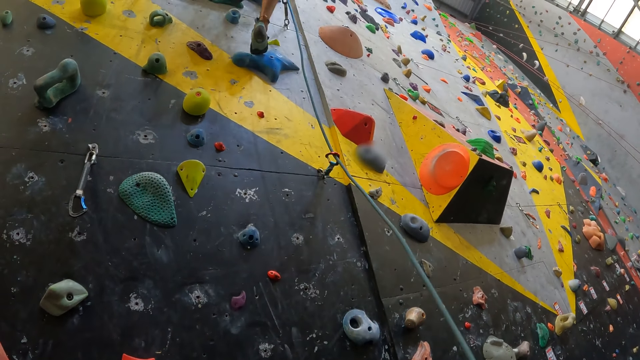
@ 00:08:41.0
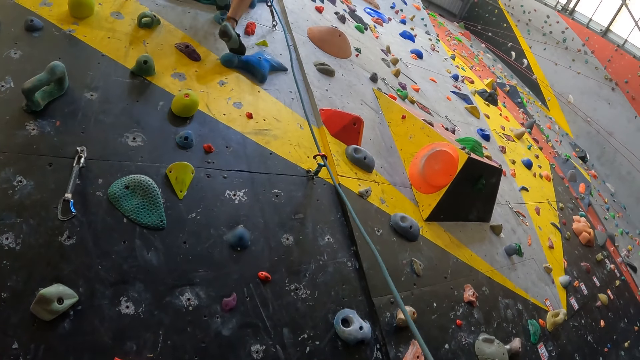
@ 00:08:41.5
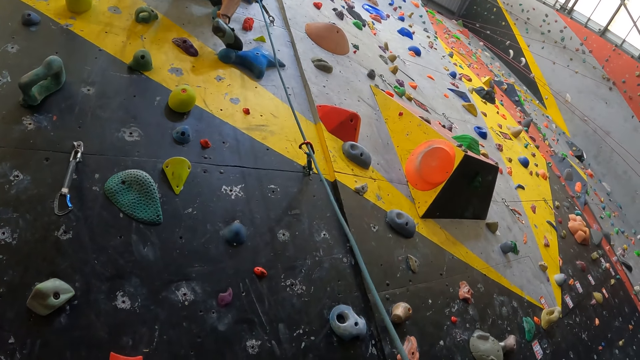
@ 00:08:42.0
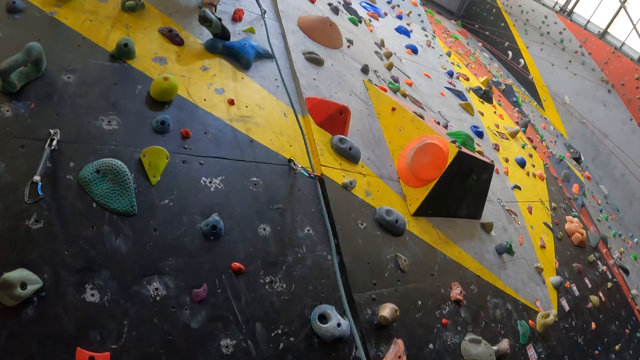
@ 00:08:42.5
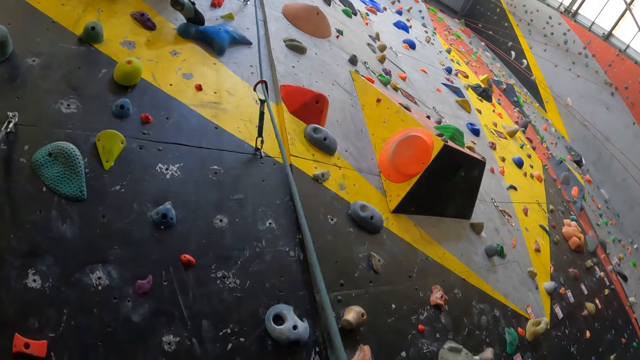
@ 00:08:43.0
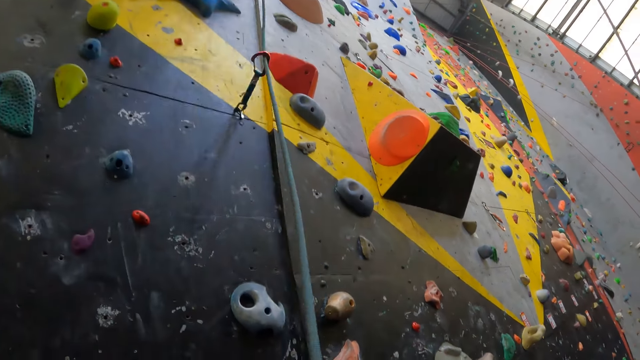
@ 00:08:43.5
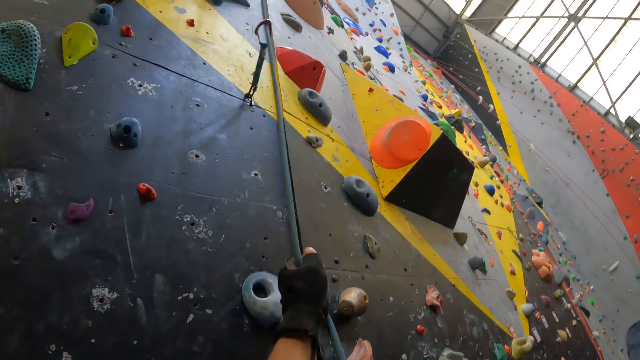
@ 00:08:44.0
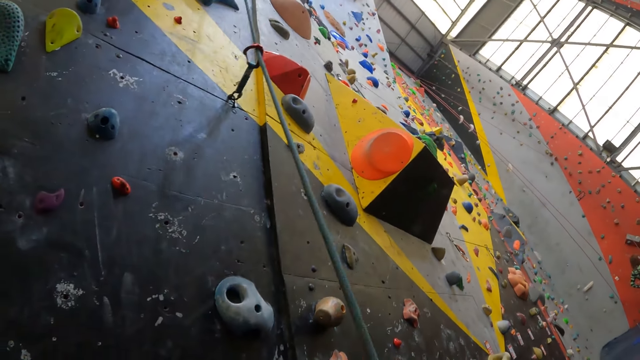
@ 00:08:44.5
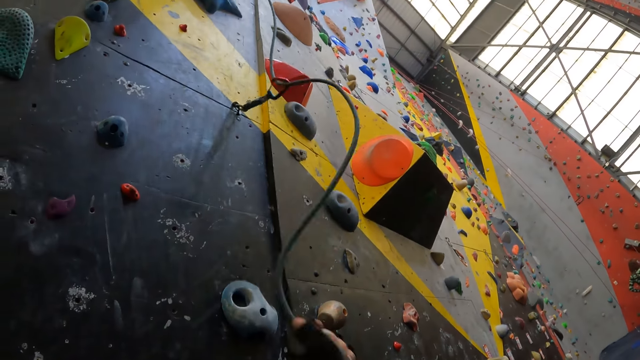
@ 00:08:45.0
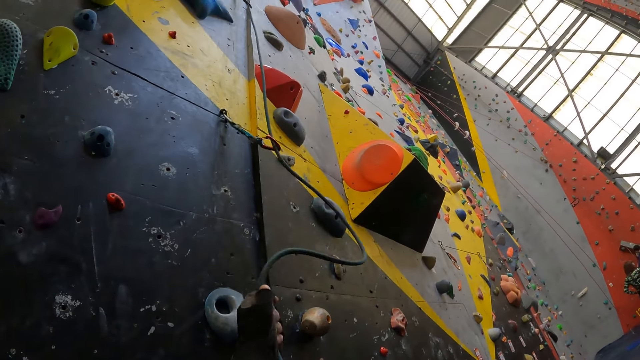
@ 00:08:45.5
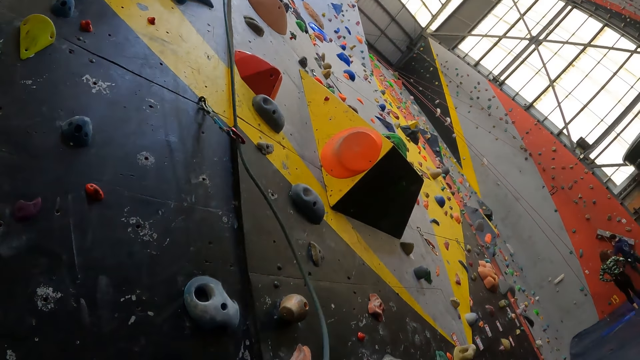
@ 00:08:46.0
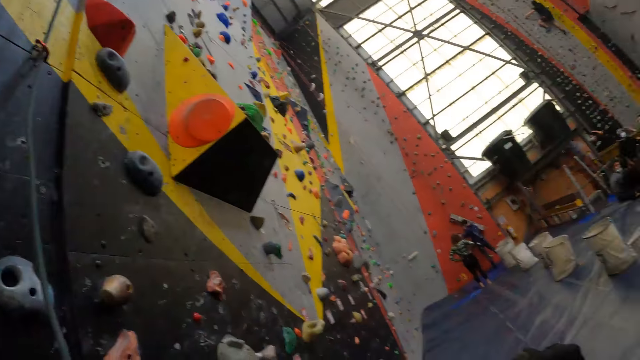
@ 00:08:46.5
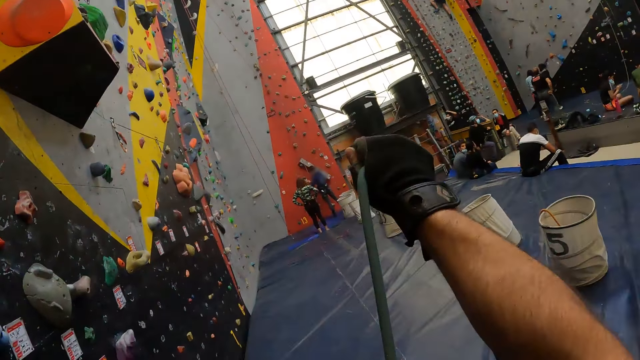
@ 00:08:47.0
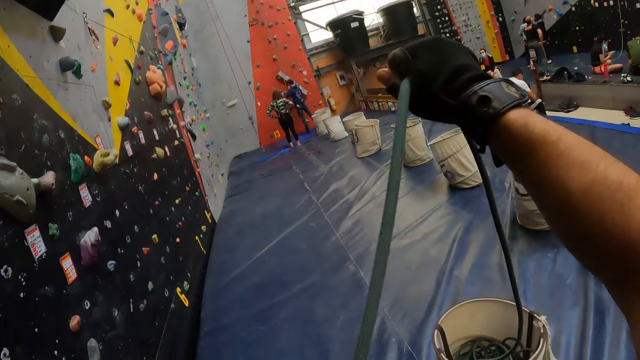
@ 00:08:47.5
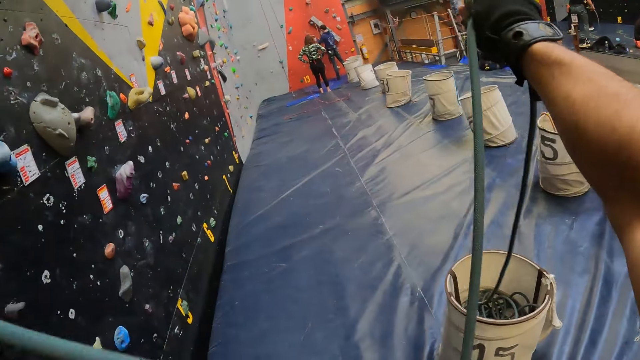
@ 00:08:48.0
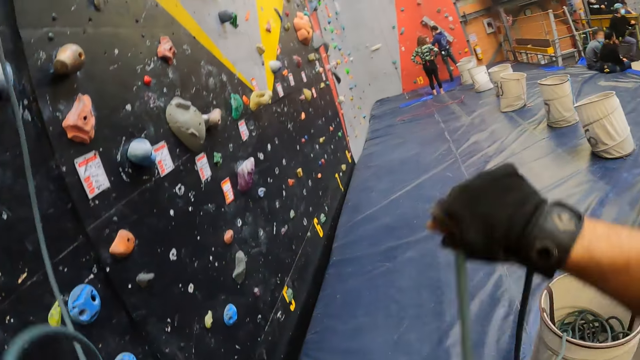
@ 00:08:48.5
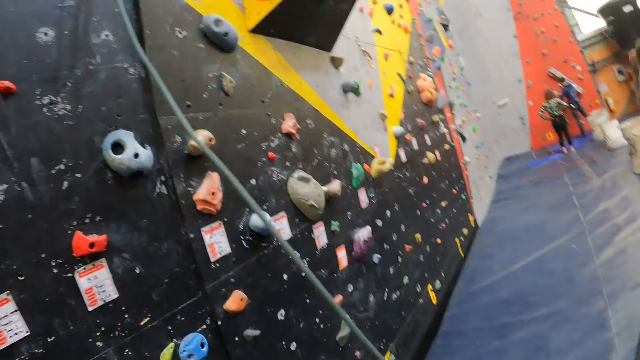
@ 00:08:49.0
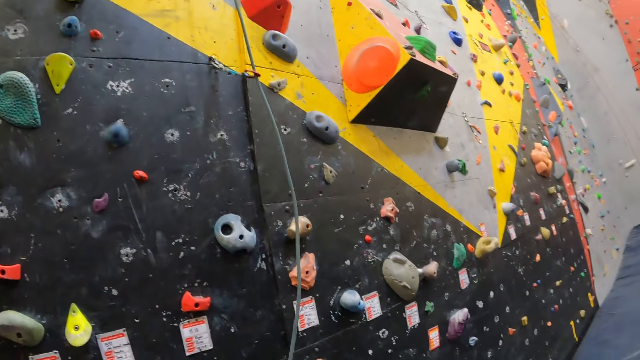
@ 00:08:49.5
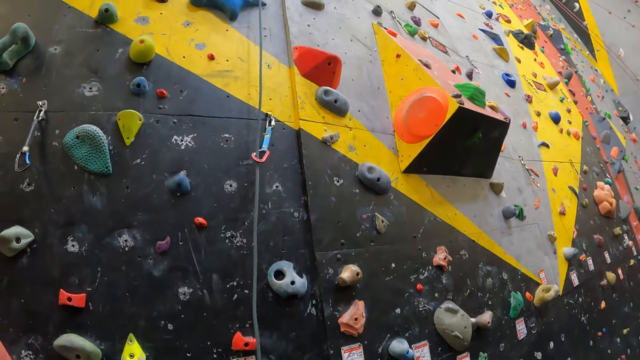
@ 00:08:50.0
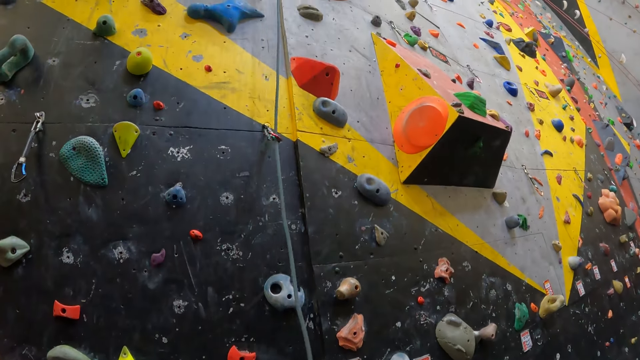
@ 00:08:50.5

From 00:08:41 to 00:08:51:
The camera wearer pulls the climbing rope from the container.

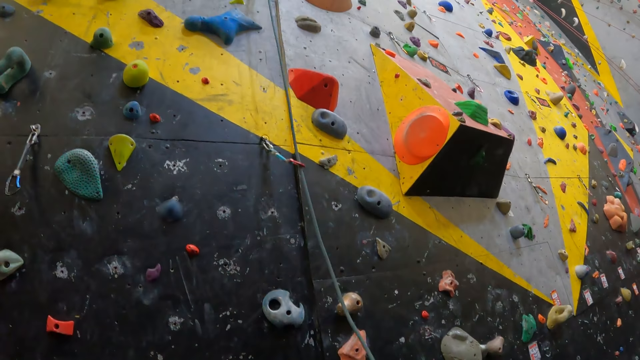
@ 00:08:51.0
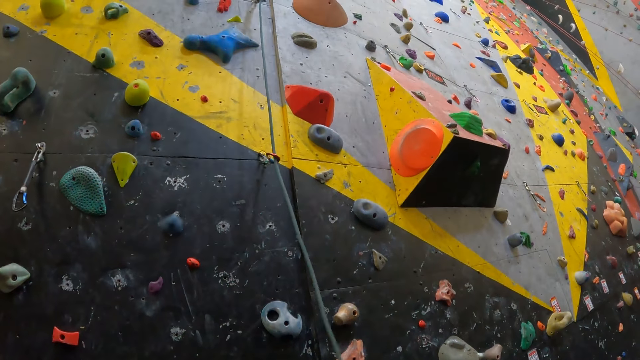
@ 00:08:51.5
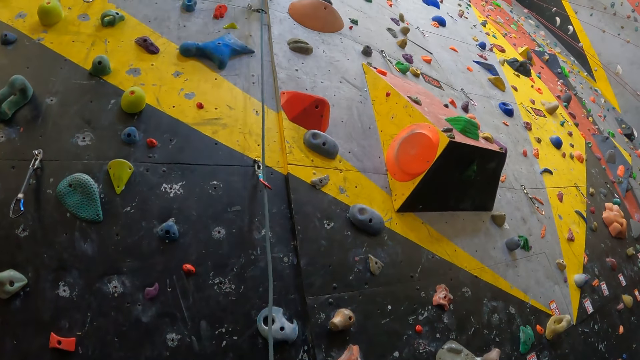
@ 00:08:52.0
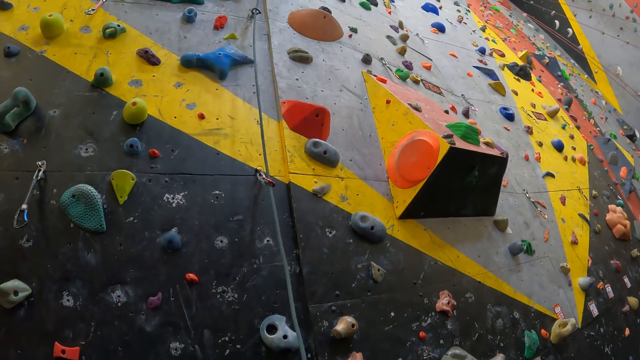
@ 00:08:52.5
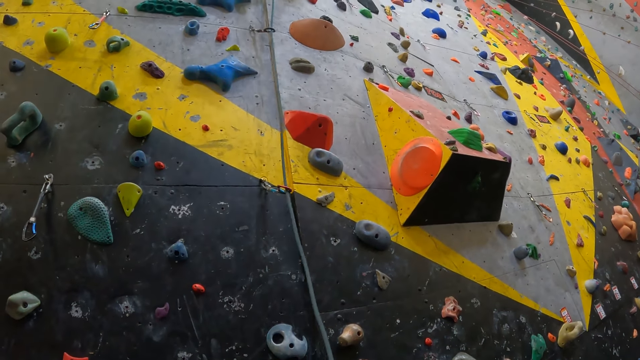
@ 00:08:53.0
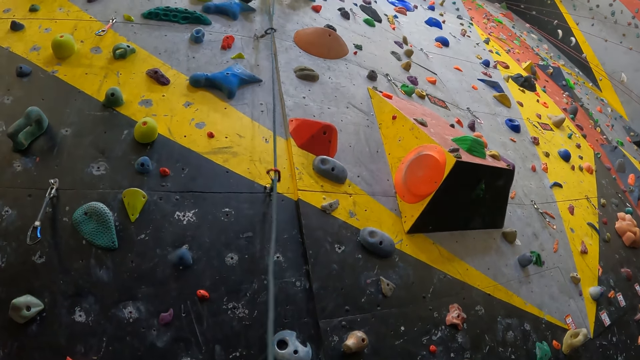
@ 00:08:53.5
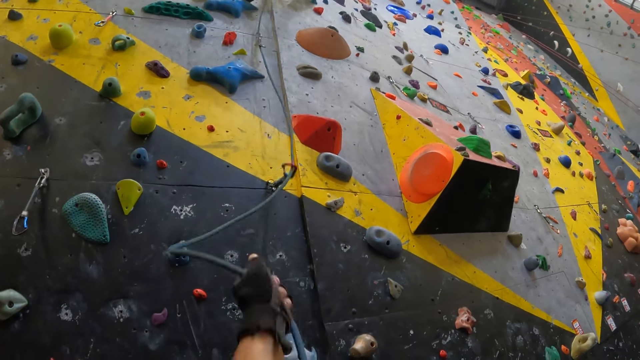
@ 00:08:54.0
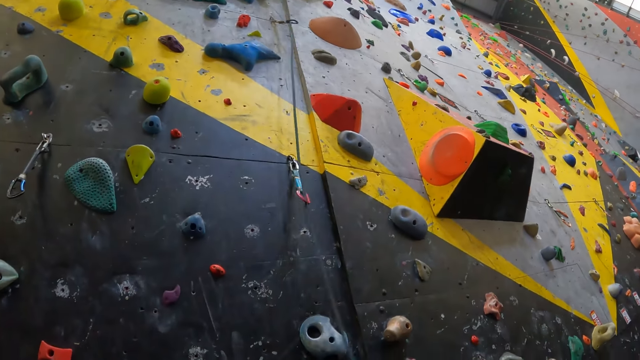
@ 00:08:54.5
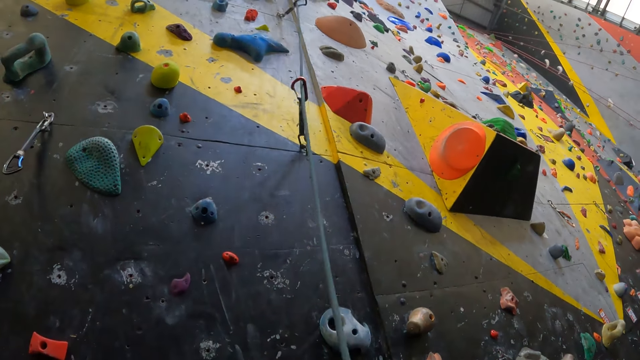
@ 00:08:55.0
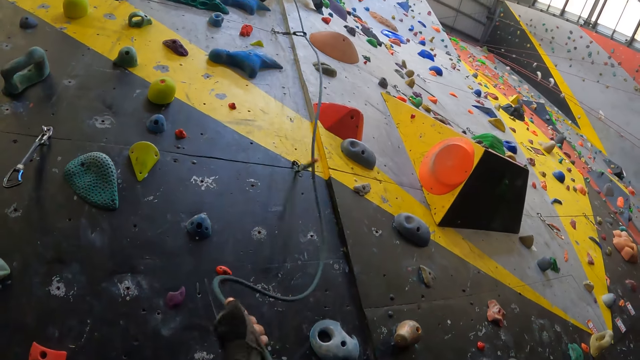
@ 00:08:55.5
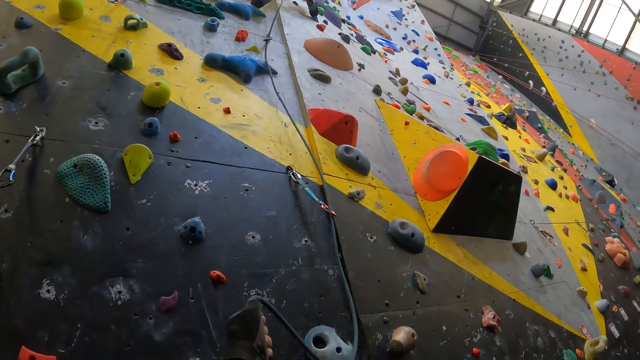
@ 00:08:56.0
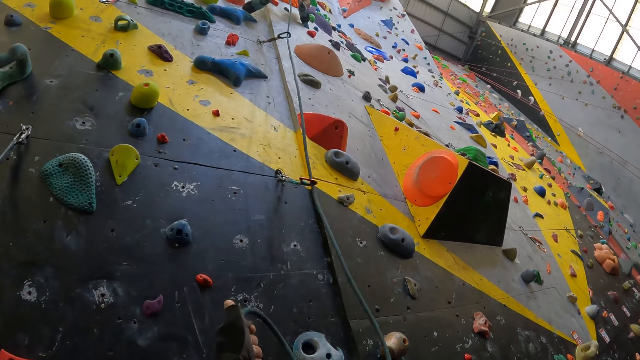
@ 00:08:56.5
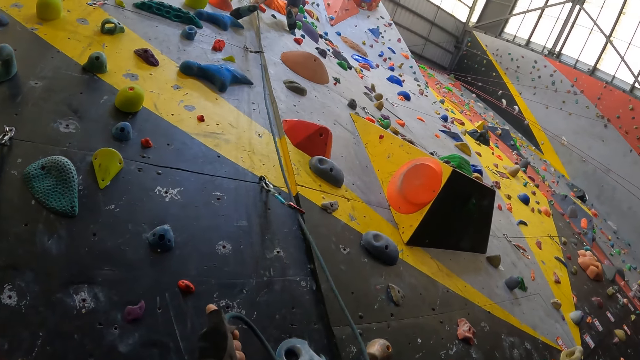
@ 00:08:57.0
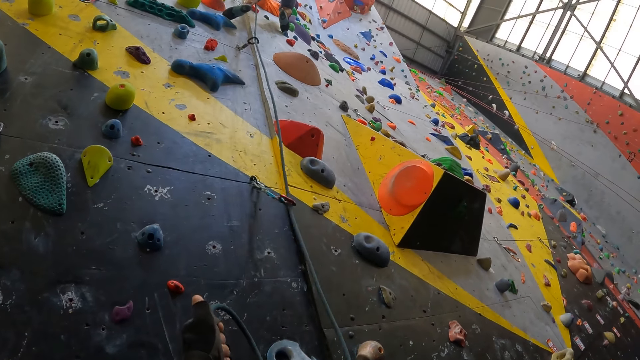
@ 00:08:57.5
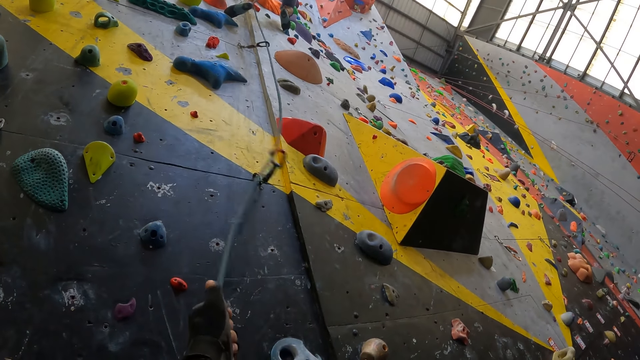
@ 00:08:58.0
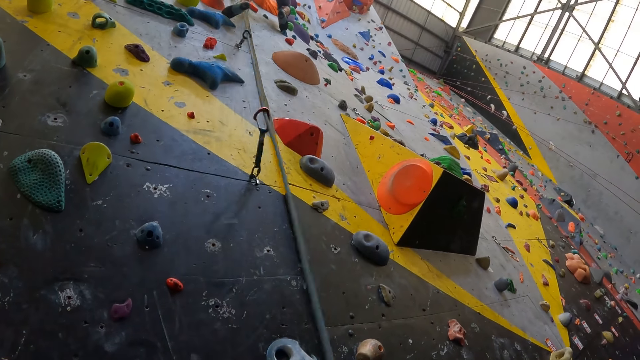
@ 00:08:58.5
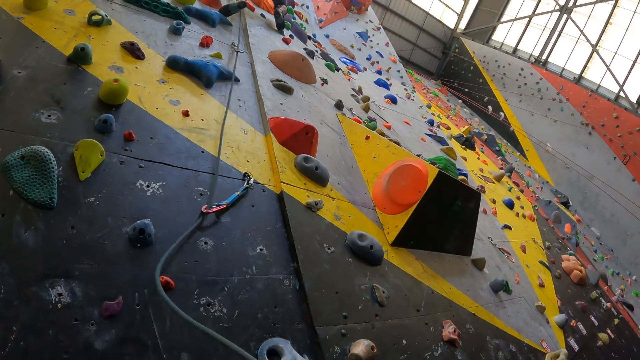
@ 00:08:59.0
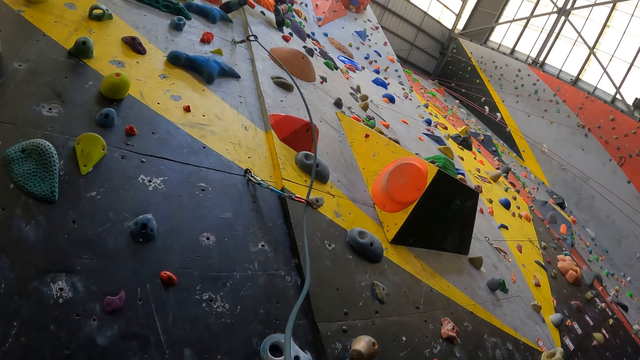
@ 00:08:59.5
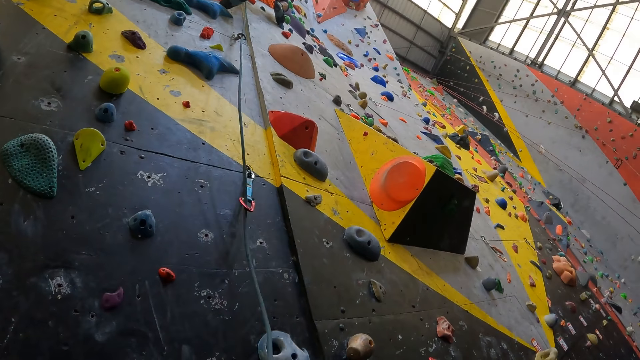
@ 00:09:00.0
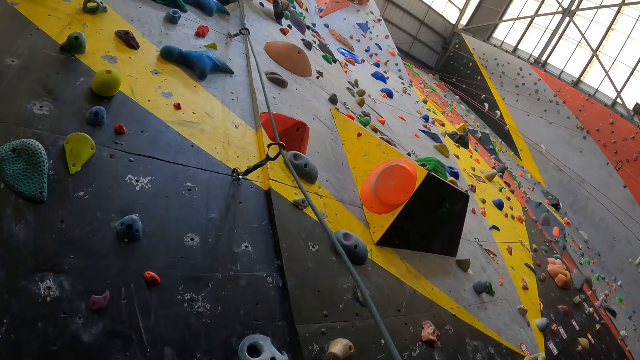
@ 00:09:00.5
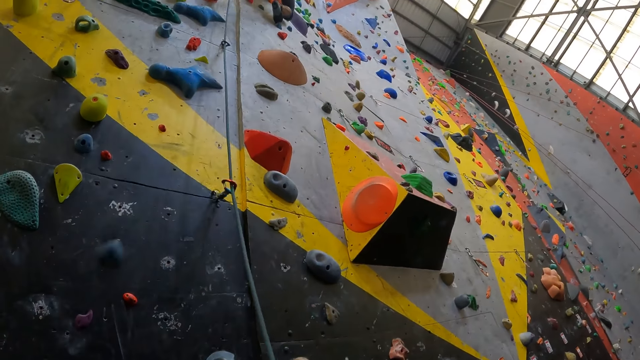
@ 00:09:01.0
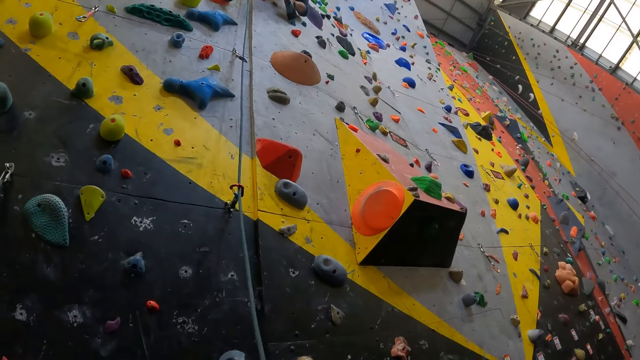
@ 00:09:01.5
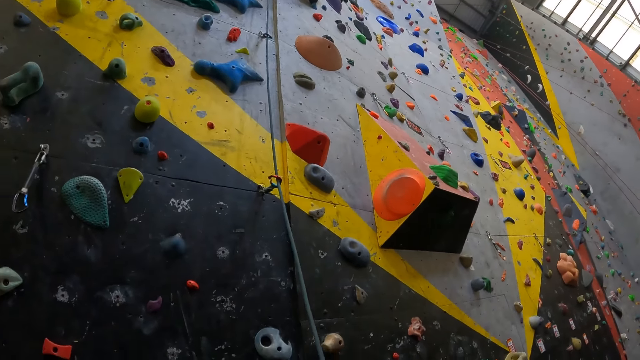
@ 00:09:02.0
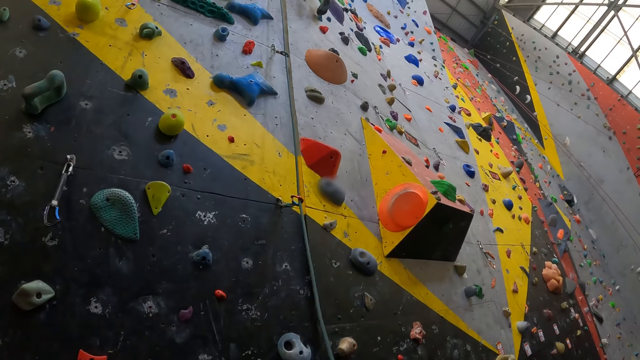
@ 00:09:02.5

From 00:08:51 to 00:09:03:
The camera wearer stares at a person. They stare up the climbing wall.
